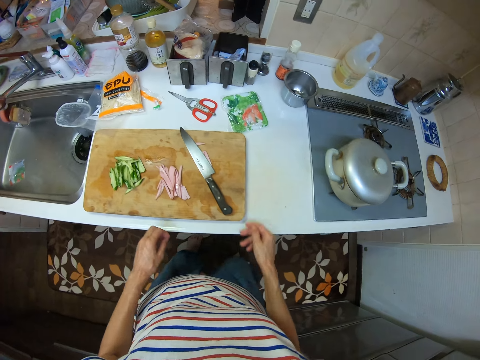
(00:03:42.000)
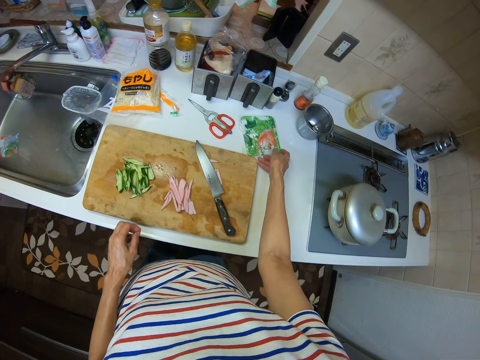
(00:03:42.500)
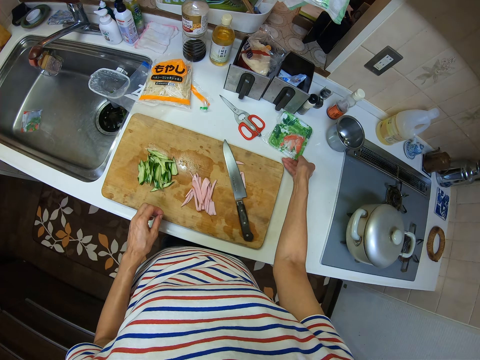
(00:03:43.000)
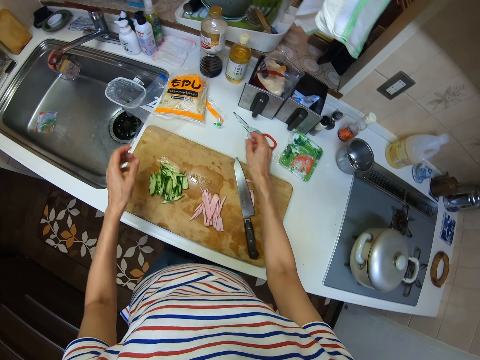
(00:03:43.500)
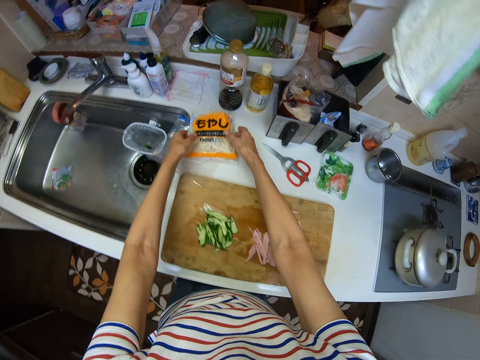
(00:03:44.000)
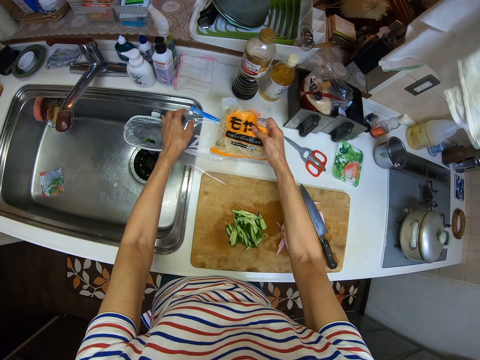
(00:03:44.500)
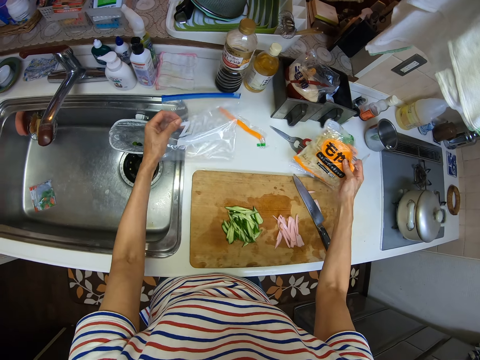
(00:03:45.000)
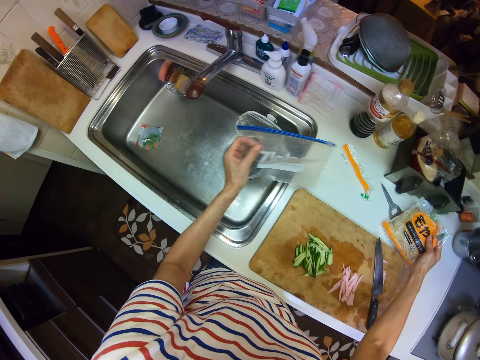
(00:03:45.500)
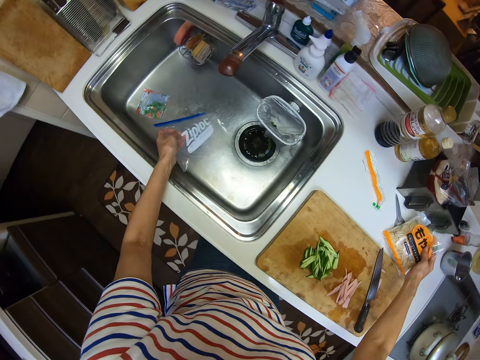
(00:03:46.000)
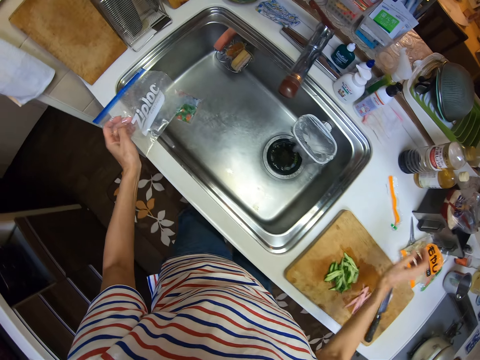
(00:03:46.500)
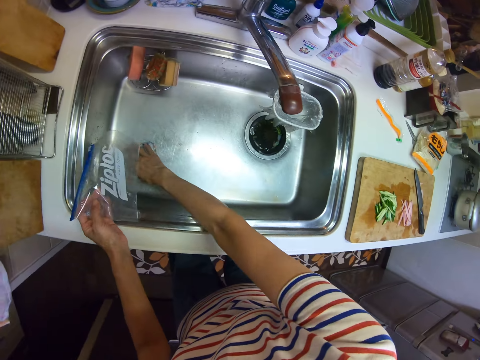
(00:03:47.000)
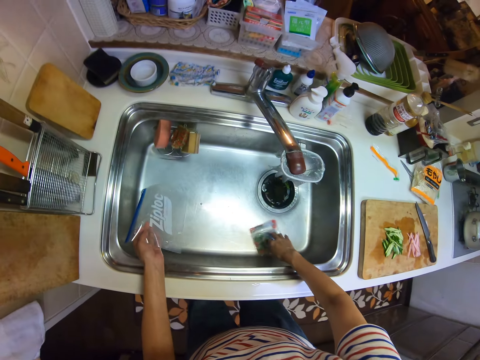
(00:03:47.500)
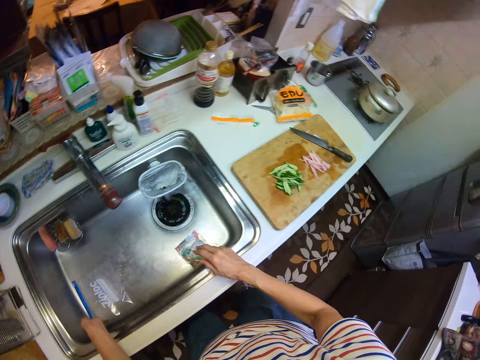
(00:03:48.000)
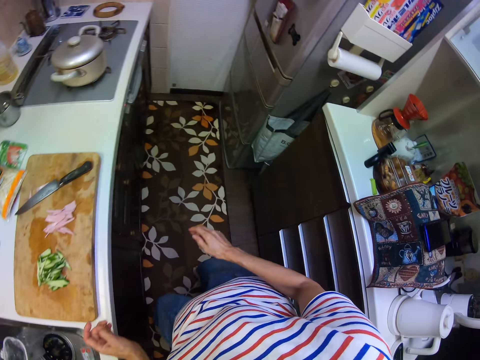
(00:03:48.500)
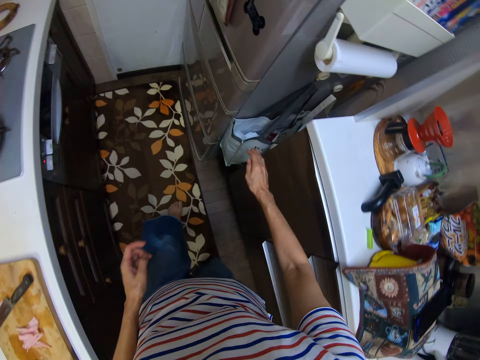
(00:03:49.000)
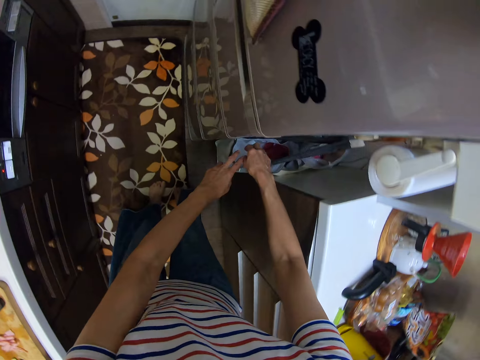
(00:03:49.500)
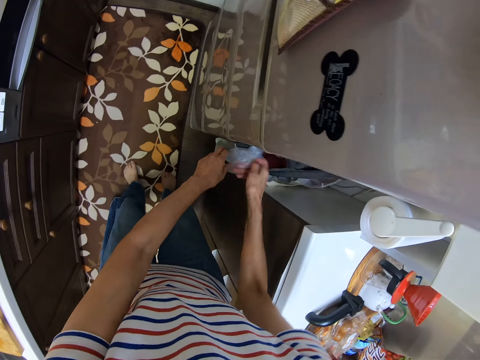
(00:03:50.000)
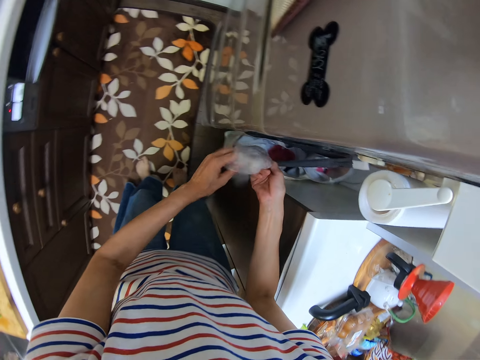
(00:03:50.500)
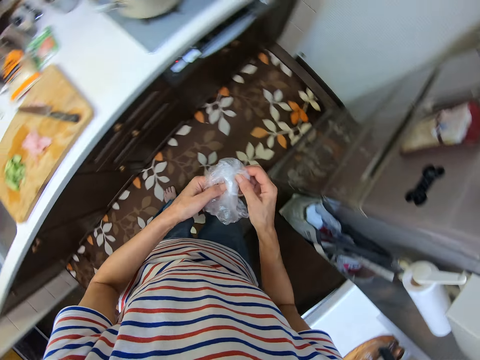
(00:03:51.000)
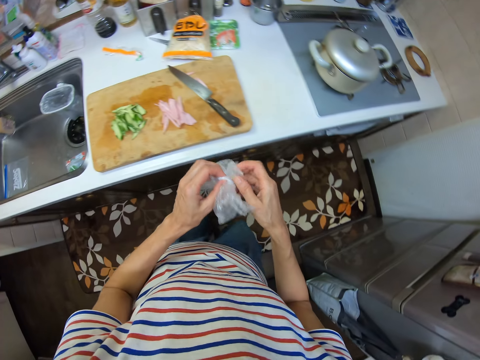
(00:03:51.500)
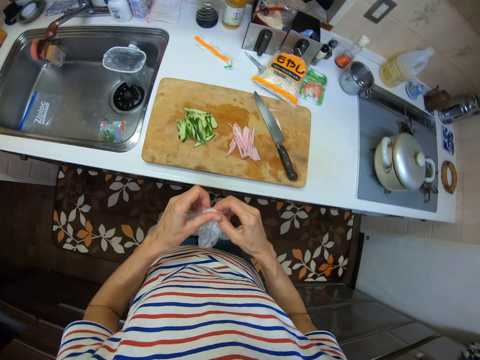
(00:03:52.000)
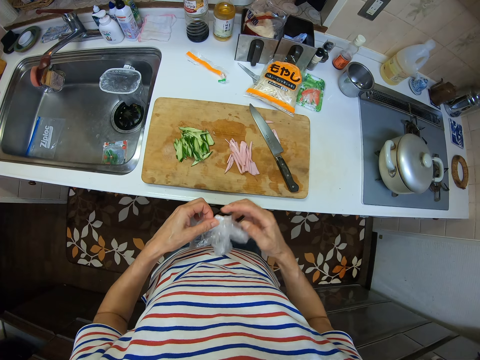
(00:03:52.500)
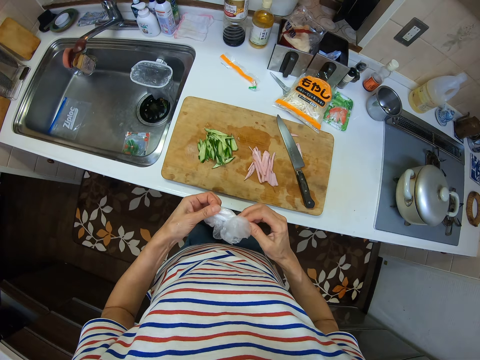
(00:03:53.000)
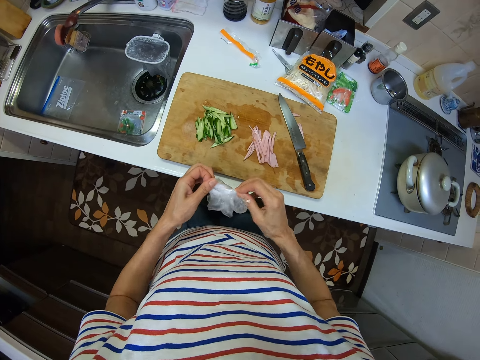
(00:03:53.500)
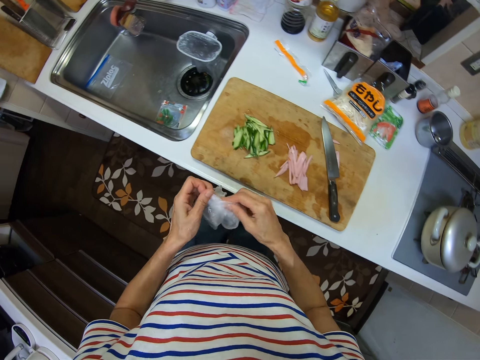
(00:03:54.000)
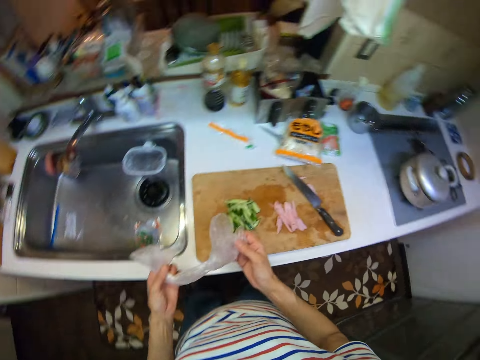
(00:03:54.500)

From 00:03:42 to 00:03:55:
The camera wearer adjusts the pack of vegetable using his right hand. He picks the bag of pasta using his right hand. He picks the empty bag using his left hand. He drops the bag of pasta on the kitchen countertop using his right hand. He holds the pack. He adjusts the position of the empty packet in a sink using his right hand. He picks the paper pack. He moves to the fridge. He picks a nylon or paper from a bag using his right hand. He loosens the nylon using both hands. He unfolds the paper bag.

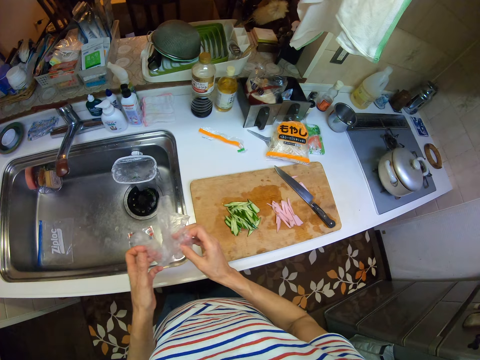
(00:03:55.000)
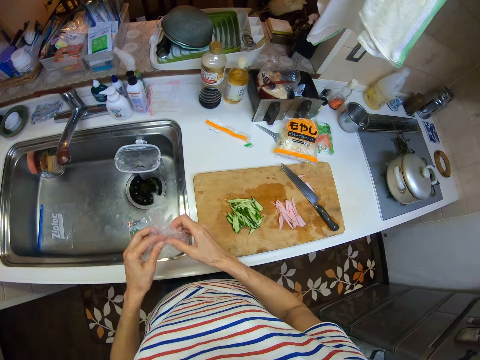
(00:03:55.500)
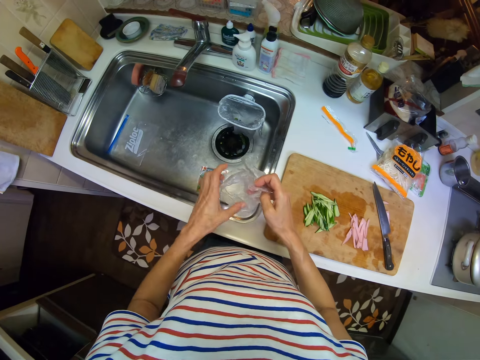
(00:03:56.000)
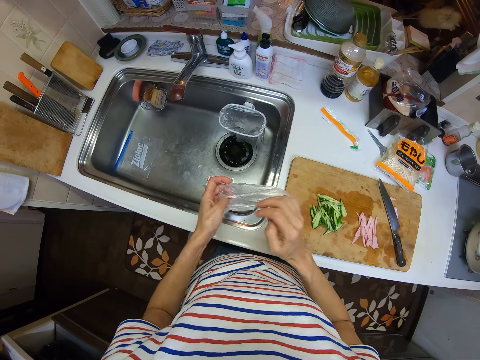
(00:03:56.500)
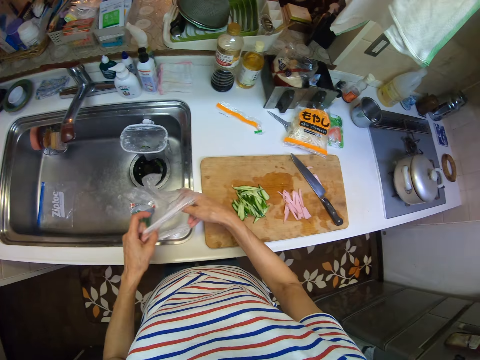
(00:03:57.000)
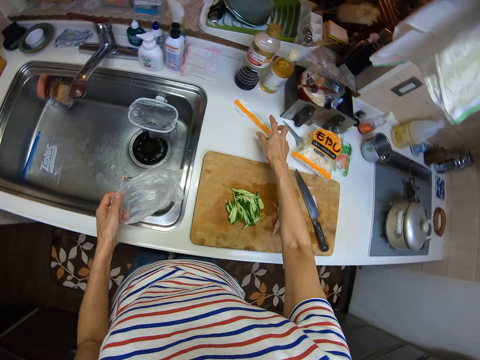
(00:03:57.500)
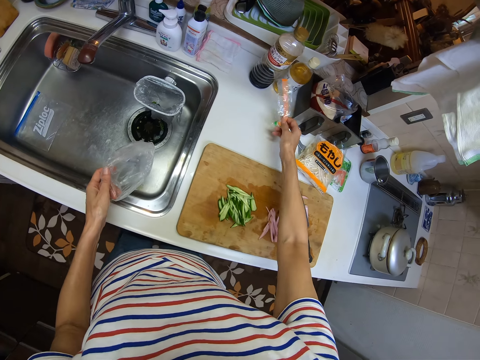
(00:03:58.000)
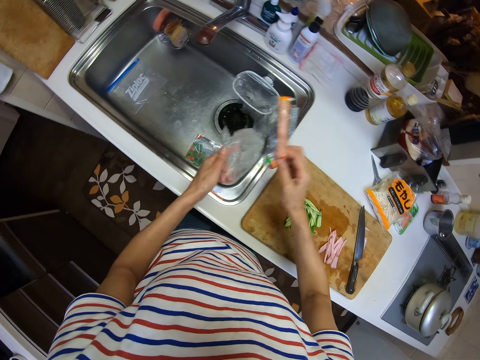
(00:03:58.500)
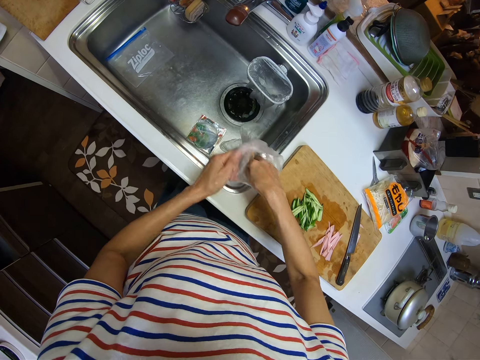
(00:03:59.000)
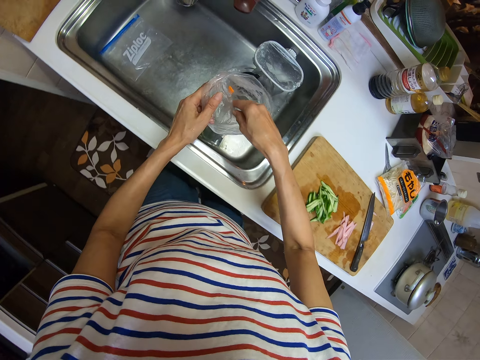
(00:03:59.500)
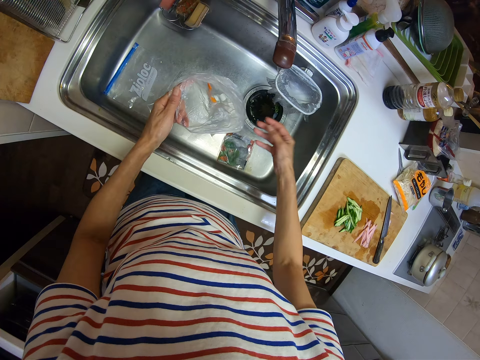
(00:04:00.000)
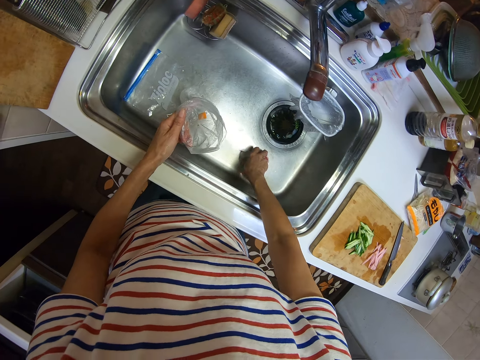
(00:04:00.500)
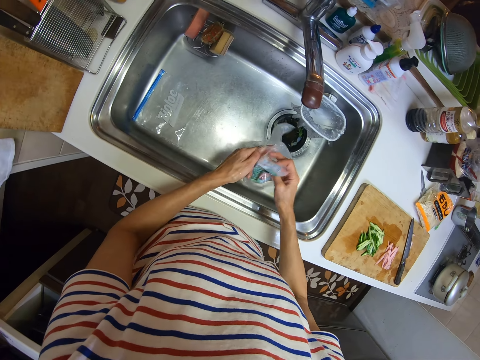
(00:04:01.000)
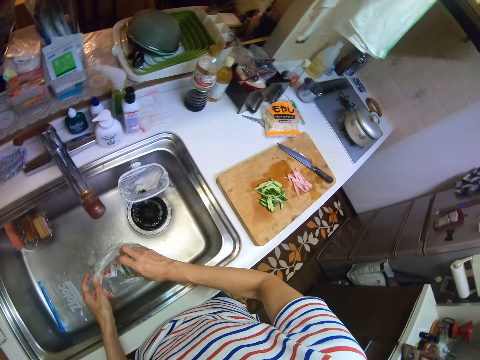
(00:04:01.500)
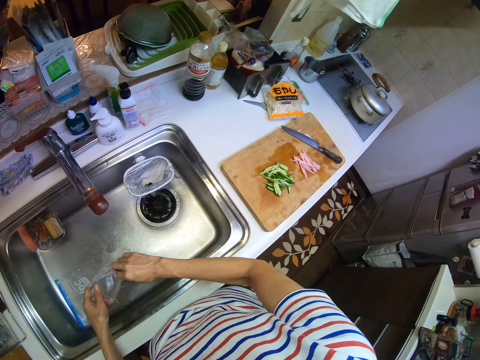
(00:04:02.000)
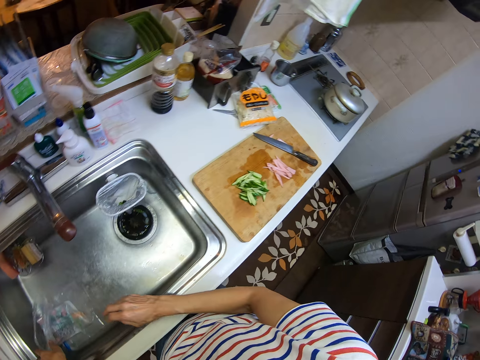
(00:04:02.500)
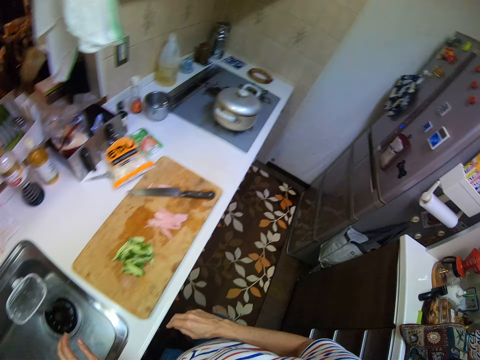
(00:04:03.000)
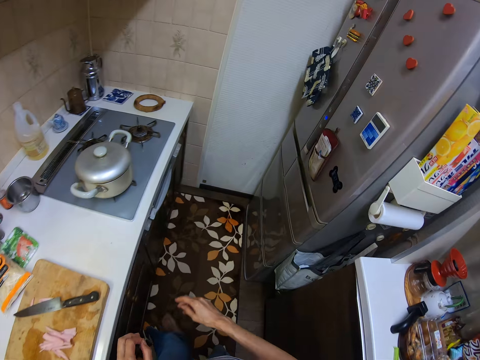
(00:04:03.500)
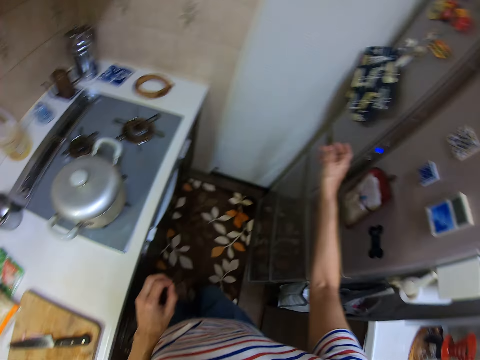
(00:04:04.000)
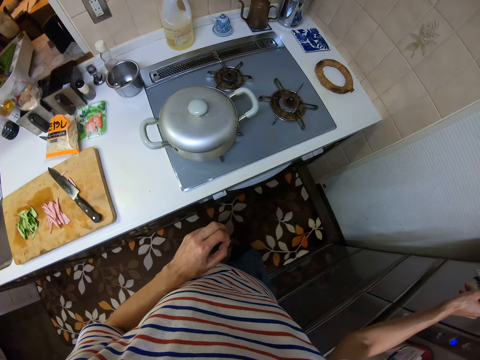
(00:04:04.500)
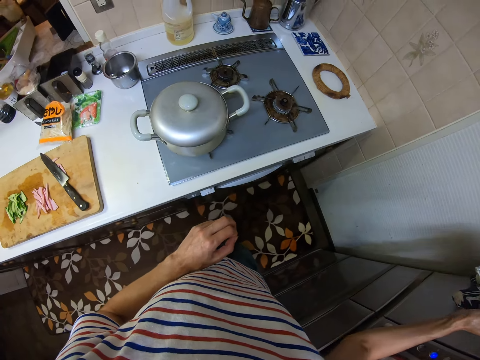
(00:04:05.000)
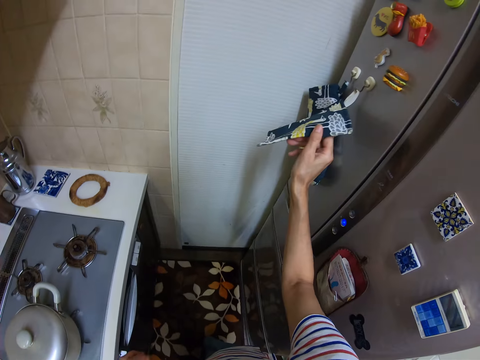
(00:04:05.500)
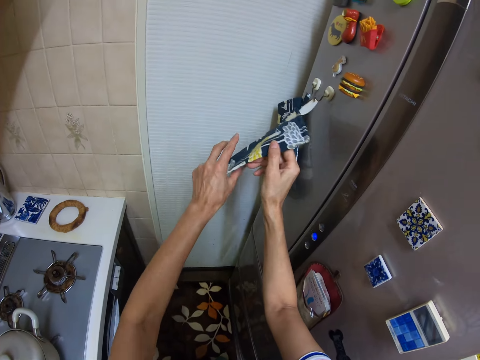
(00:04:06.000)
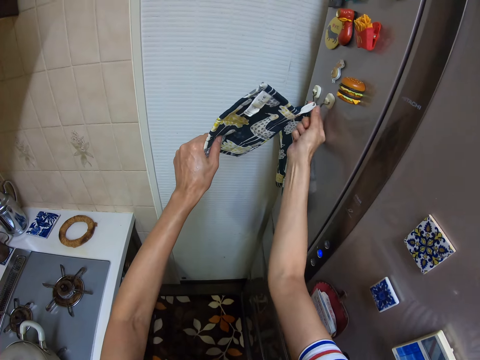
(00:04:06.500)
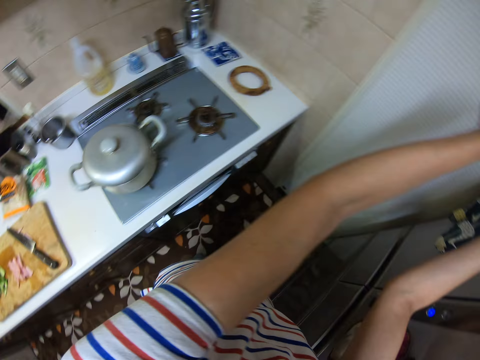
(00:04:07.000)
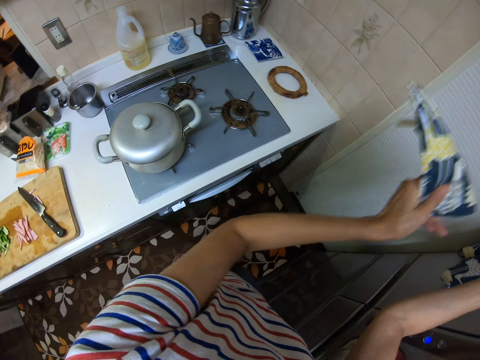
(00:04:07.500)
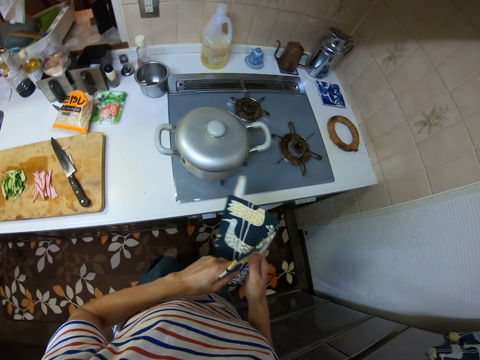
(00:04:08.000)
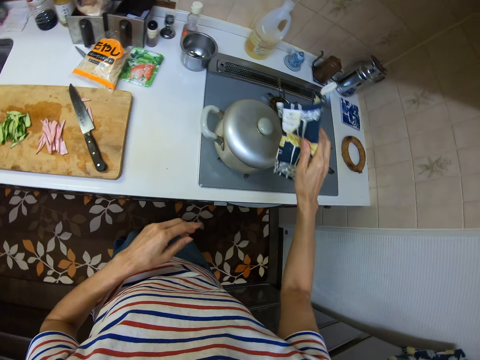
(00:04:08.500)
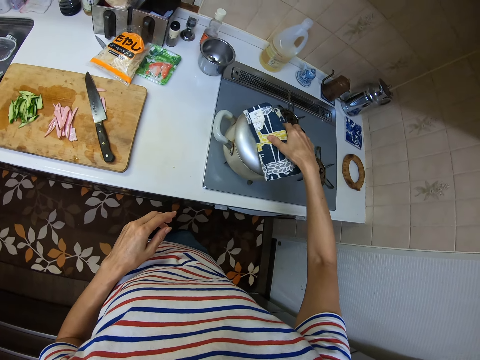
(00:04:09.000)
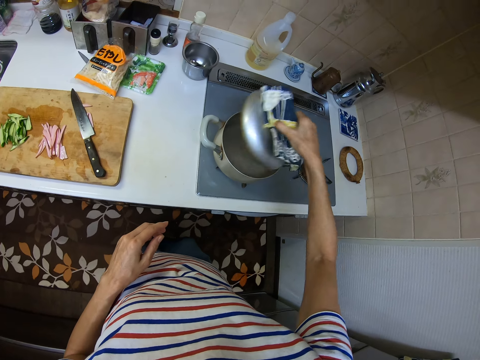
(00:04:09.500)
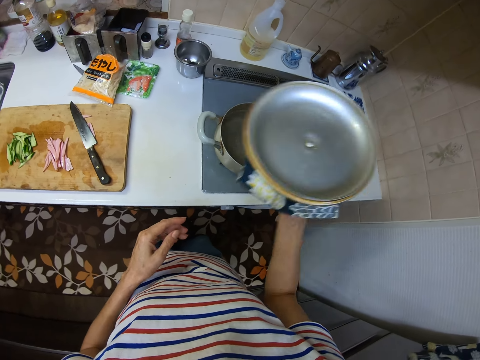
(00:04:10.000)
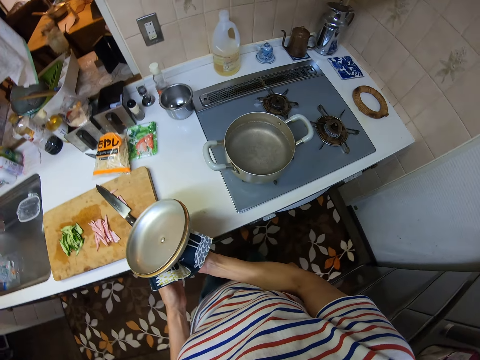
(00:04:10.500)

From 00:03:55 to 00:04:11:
The camera wearer opens the nylon using both hands. He picks a piece of nylon with his right hand. He drops the piece of nylon in the nylon using his right hand. He picks the empty packet in the sink using his right hand. He drops the empty packet in the nylon using his right hand. He drops the nylon in the sink using both hands. He moves to the fridge. He holds a napkin with his right hand. He picks the napkin or pot holder. He holds the napkin with his left hand. He holds the hook on the door with his right hand. He transfers the napkin from his left hand to his right hand. He opens the pot by removing the lid with the napkin.
